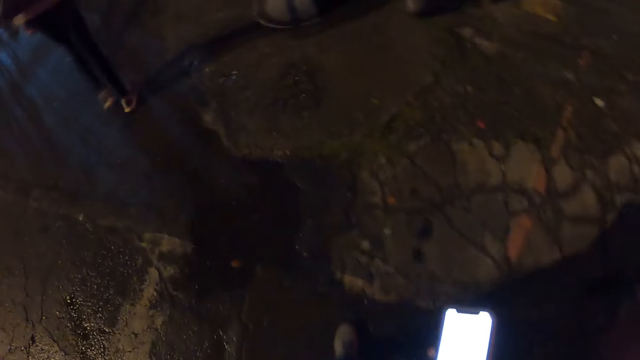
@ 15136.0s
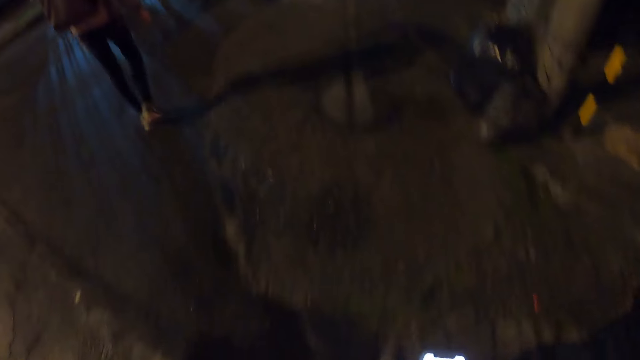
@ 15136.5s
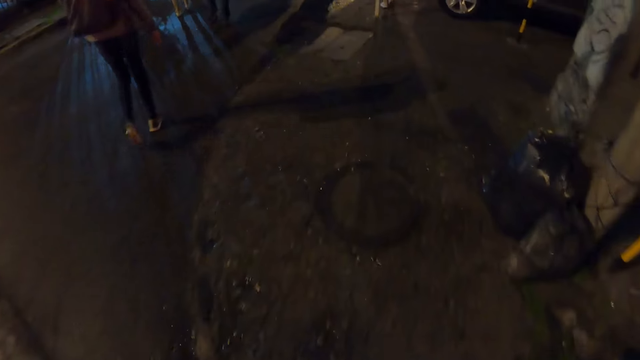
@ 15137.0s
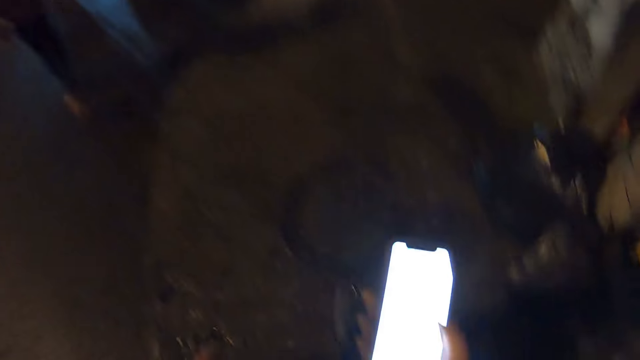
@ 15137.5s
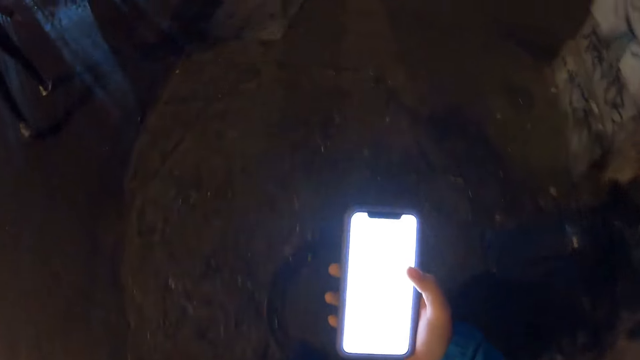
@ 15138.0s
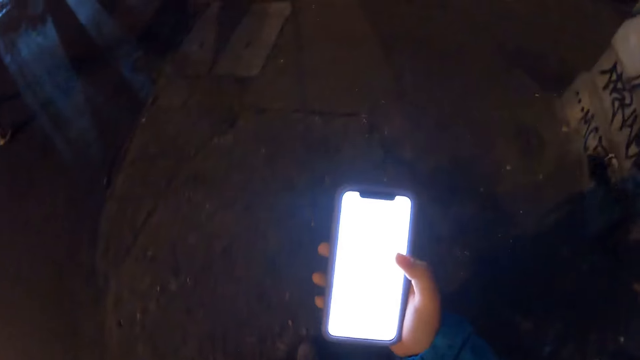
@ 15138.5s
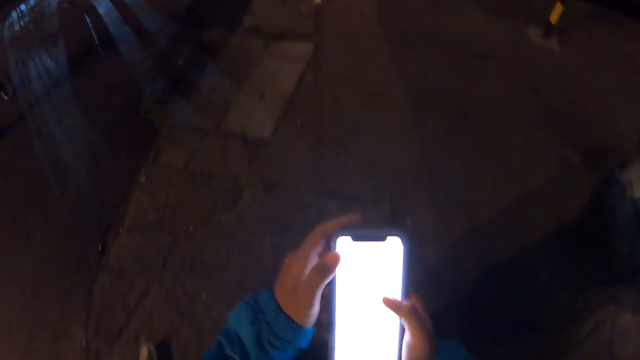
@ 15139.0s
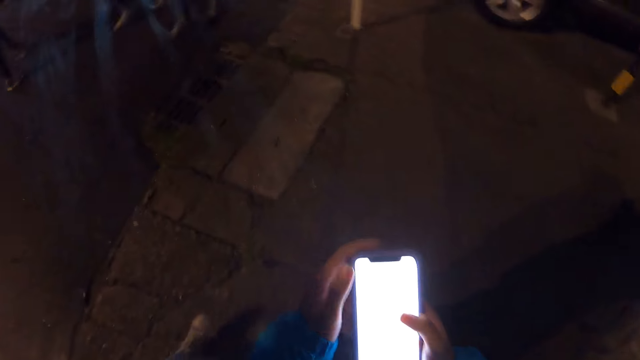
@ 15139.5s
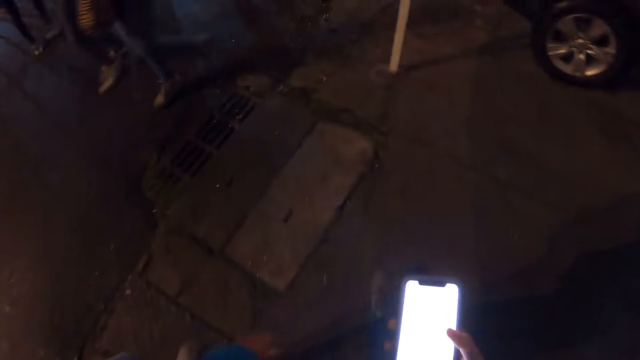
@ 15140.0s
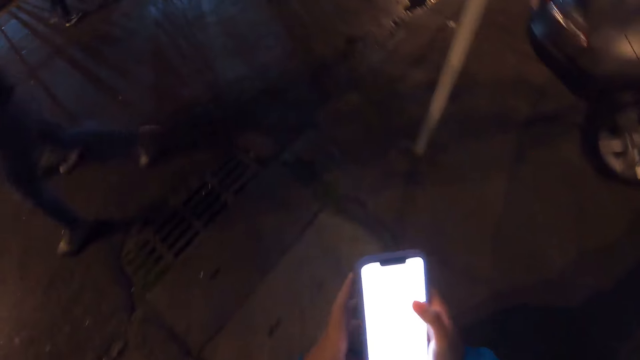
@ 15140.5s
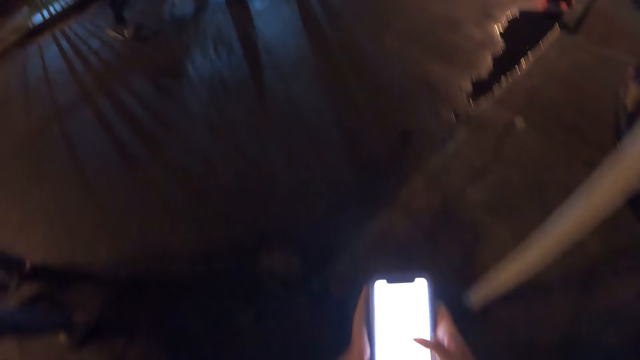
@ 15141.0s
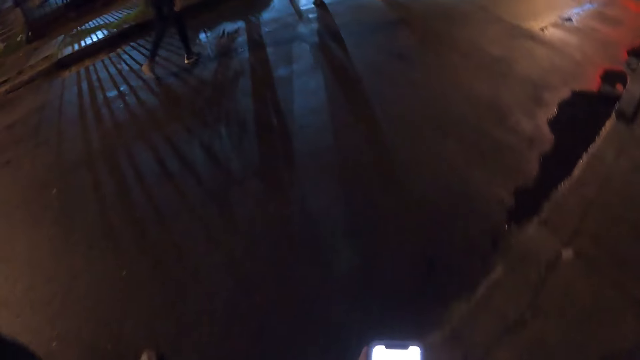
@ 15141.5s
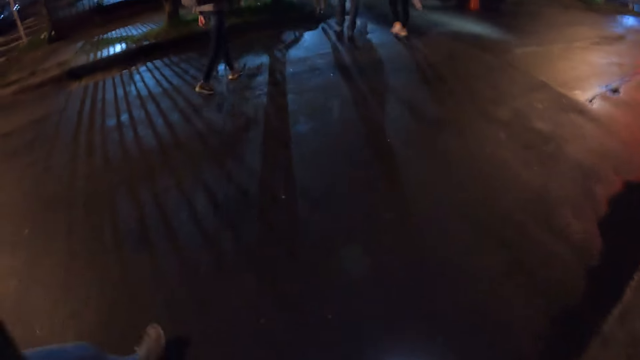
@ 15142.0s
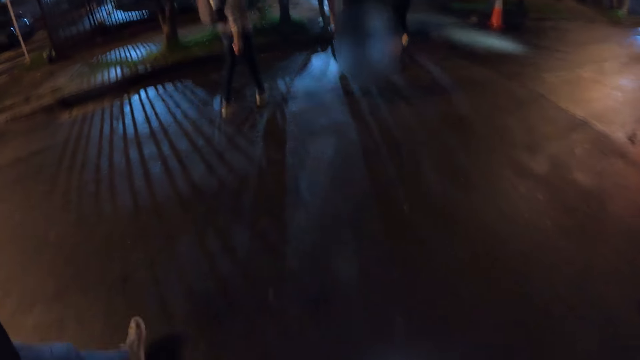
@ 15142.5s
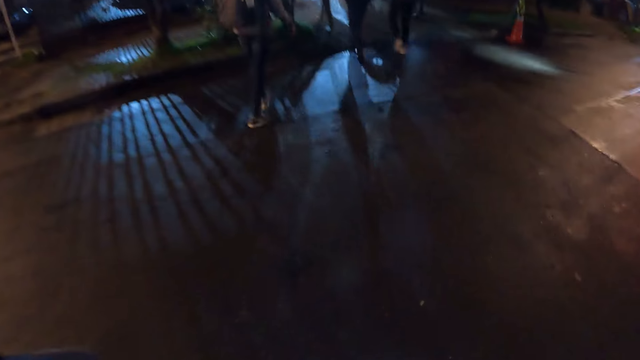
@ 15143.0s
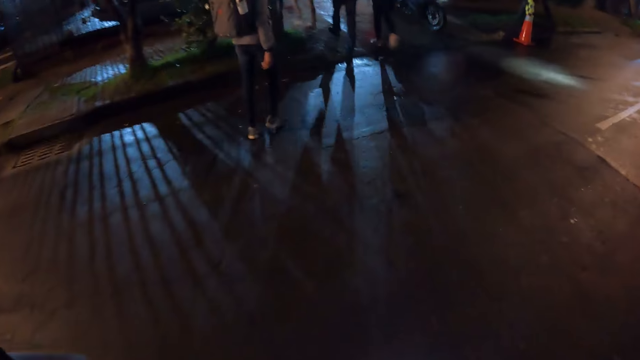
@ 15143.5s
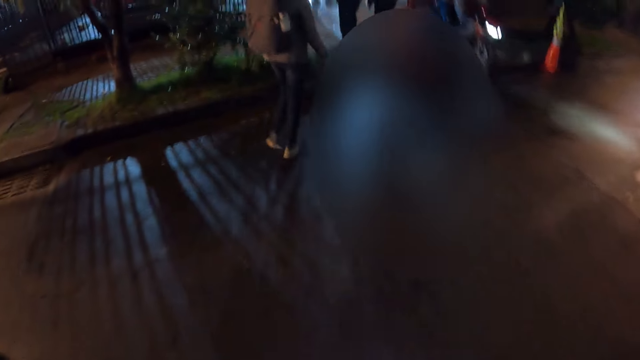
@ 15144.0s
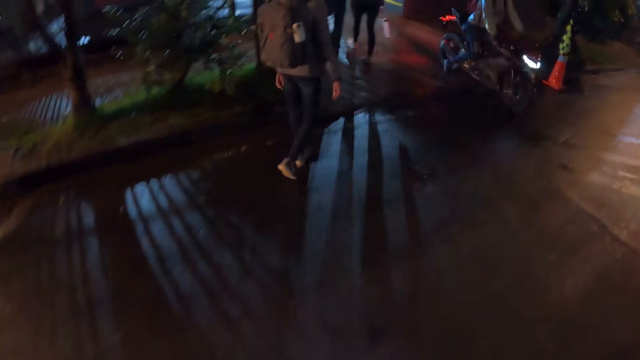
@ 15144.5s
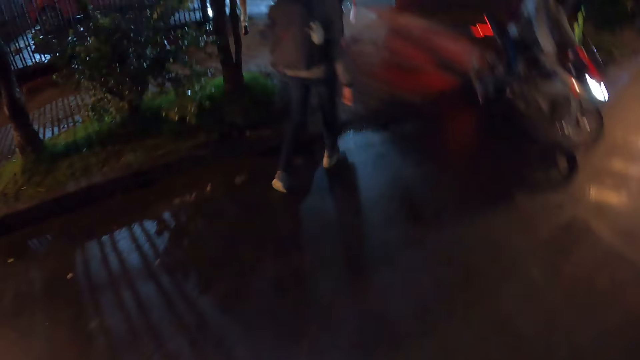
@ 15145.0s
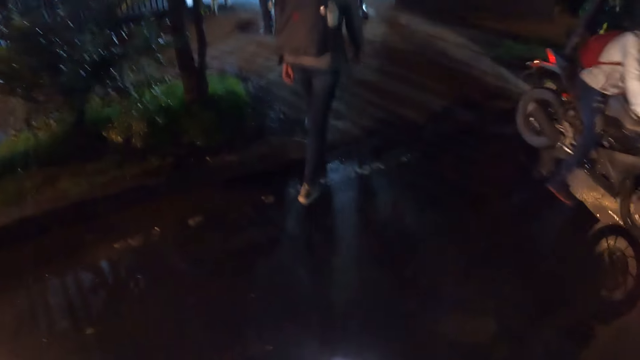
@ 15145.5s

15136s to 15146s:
The camera wearer operates the phone with their right hand. They walk on a sidewalk along the road. They operate the phone. They hold the phone with both hands. They operate the phone with their right hand. They pull their hand off the phone. They walk around the road. They operate the phone with both hands. They hold the phone with both hands. They cross the road.

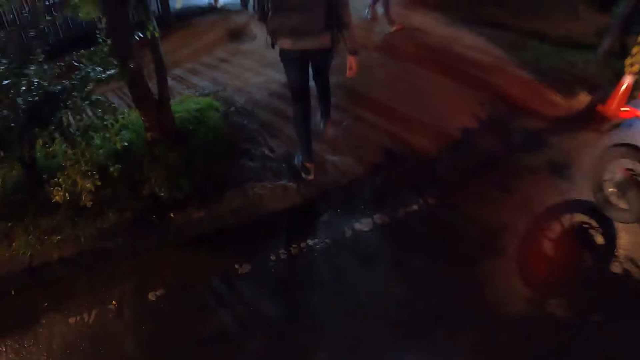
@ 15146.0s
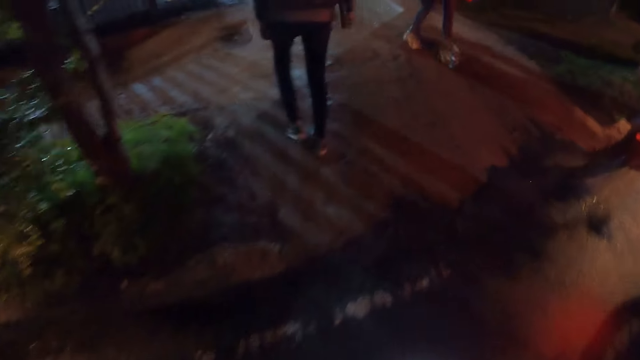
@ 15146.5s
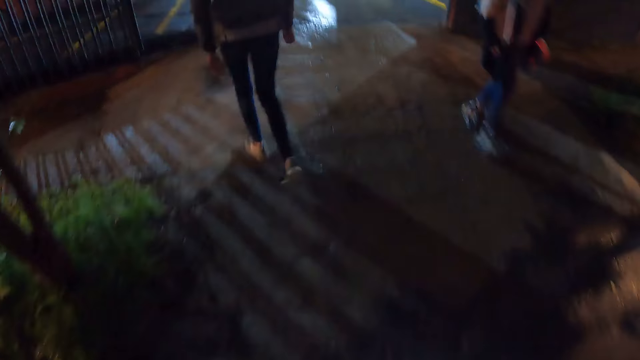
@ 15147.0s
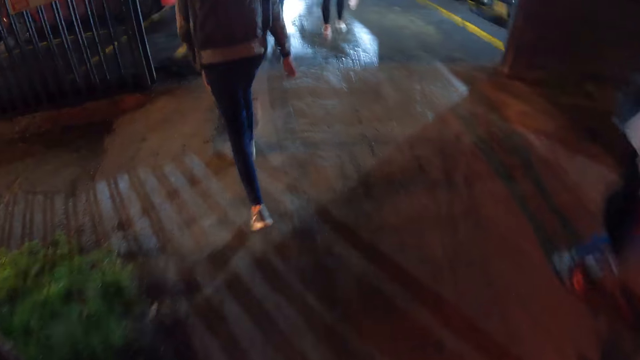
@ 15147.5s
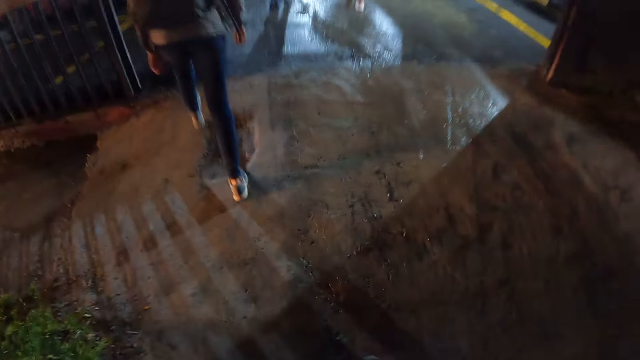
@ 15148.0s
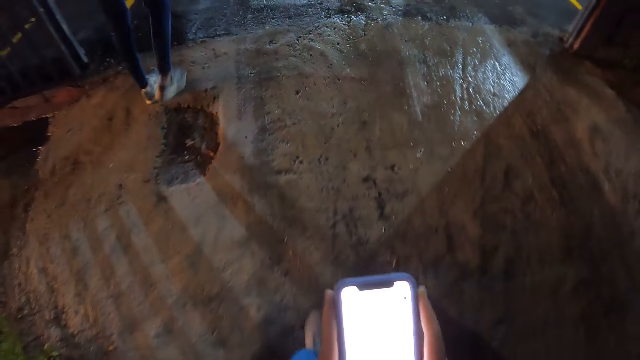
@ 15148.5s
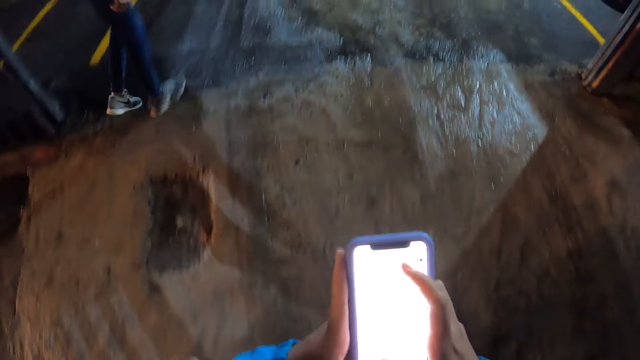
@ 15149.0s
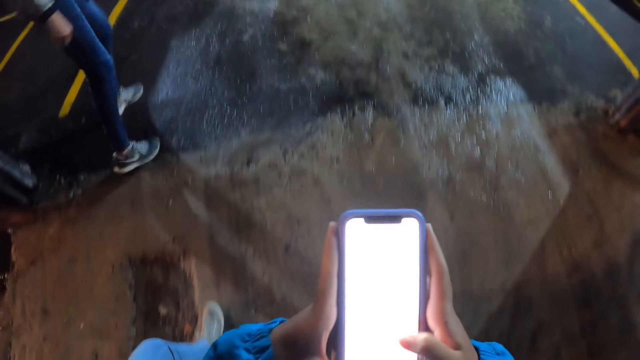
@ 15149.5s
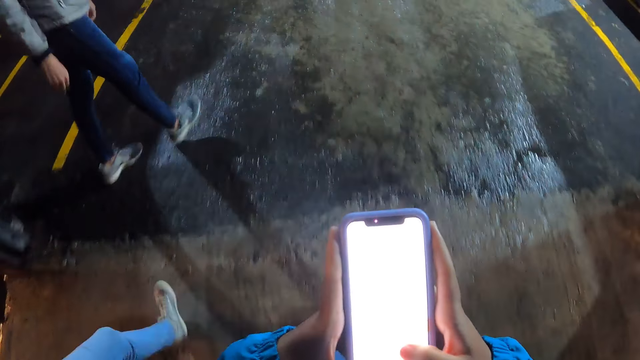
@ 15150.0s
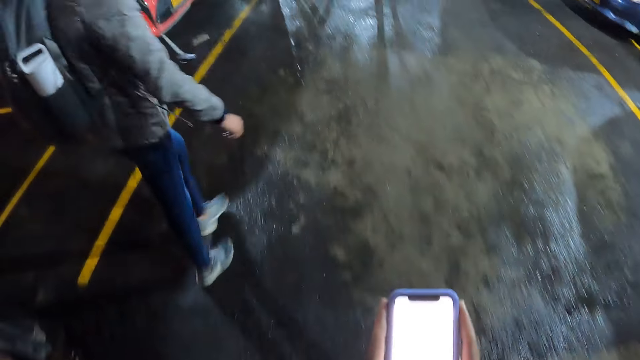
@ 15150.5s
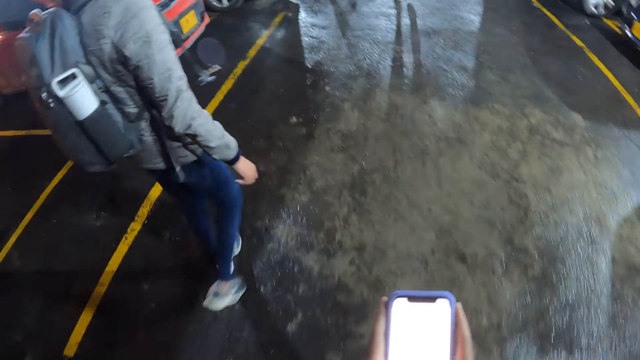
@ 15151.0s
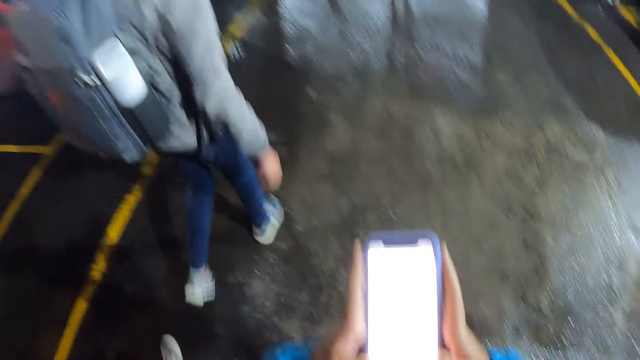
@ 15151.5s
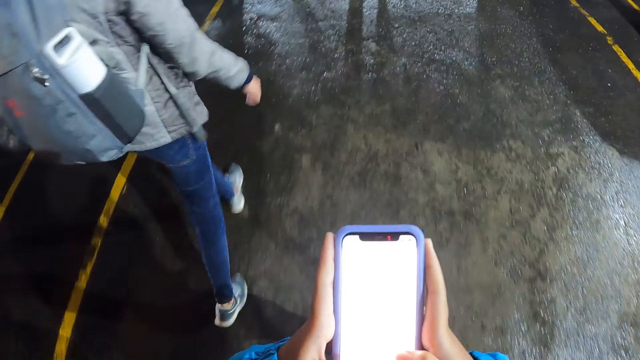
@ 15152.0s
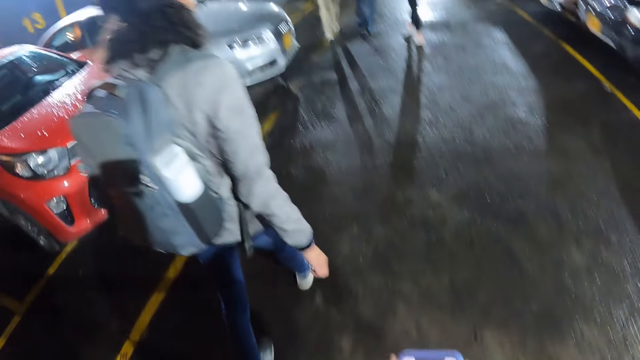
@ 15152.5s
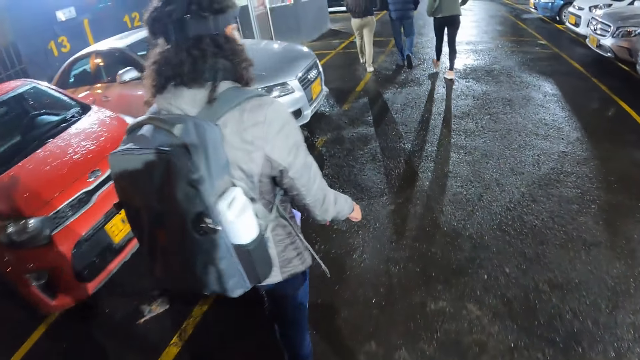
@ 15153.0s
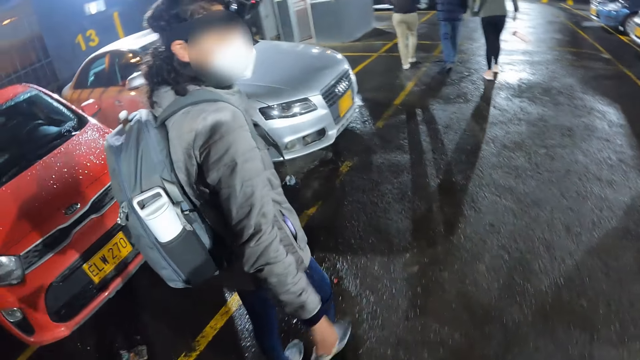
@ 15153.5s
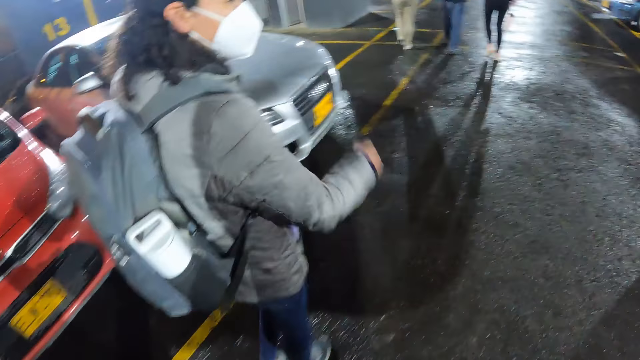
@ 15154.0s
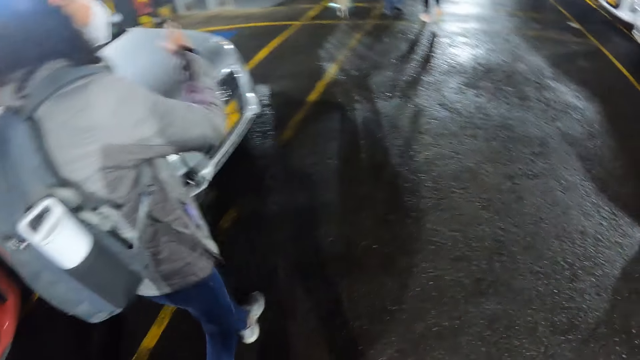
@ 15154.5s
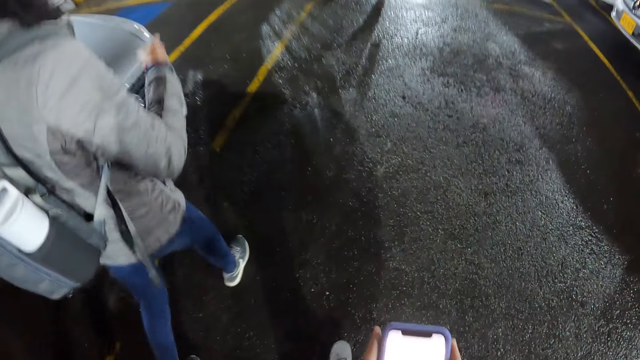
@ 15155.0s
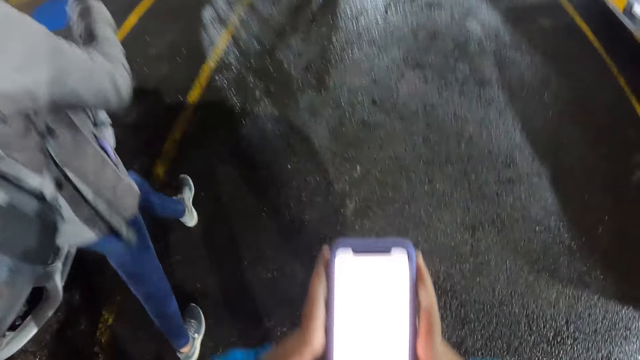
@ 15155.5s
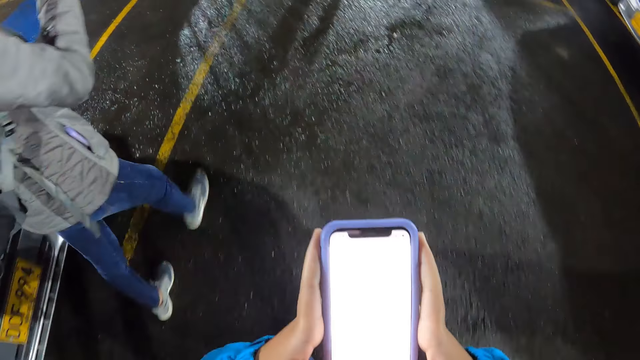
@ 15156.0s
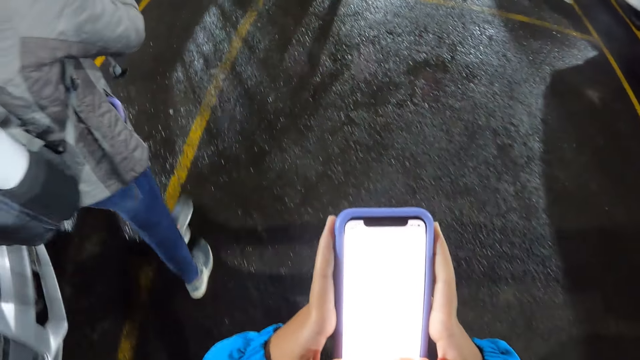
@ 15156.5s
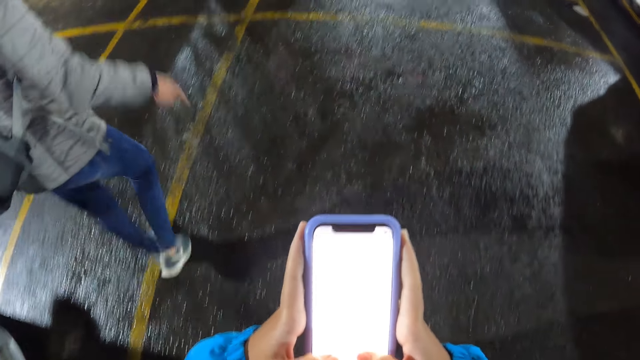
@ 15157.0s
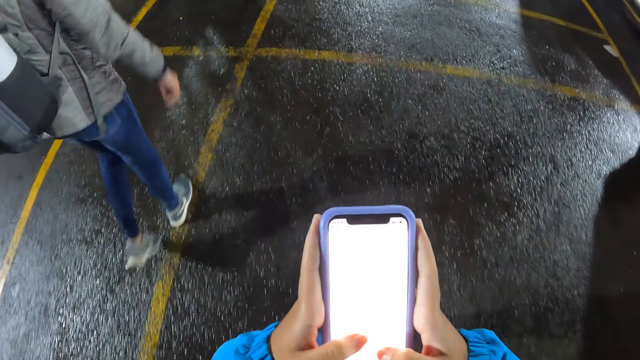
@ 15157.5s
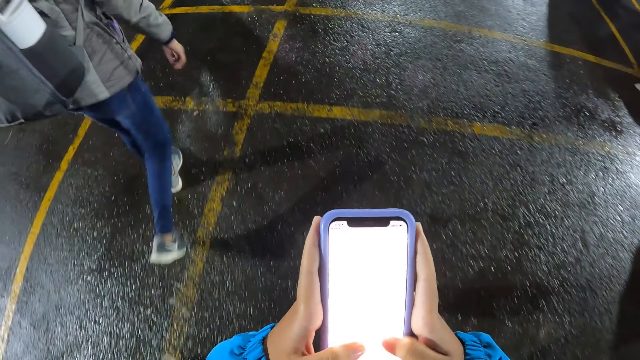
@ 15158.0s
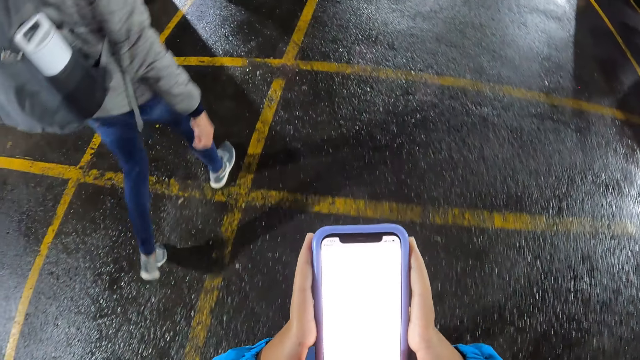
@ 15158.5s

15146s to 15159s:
The camera wearer moves into a parking lot. They operate the phone with both hands. They walk around the road. They operate the phone with both hands. They walk around the road. A woman in the parking lot interacts with the camera wearer. The camera wearer operates the phone with both hands.
